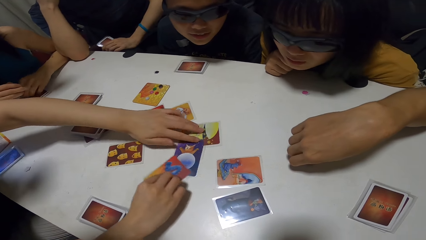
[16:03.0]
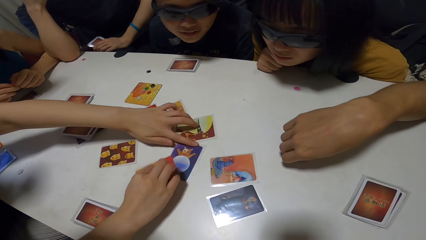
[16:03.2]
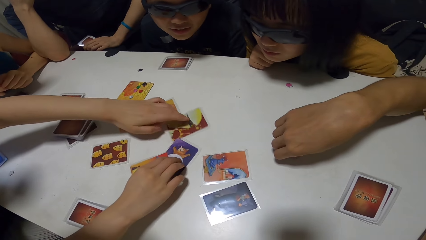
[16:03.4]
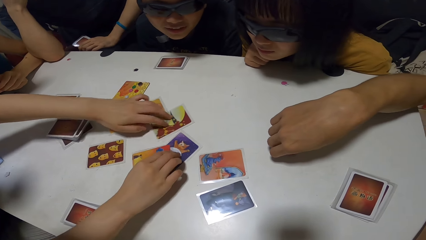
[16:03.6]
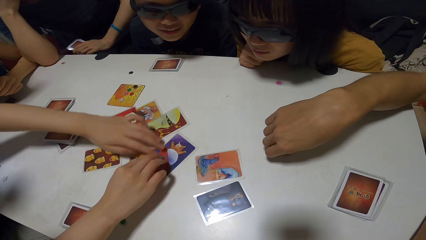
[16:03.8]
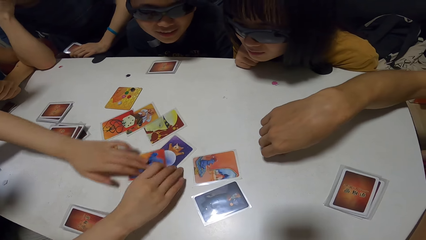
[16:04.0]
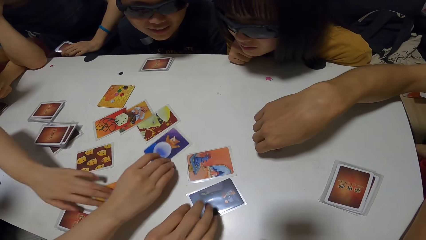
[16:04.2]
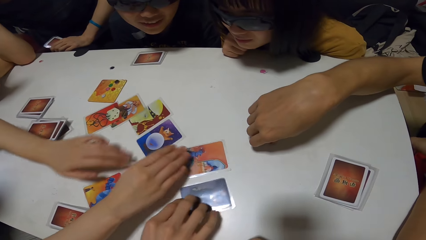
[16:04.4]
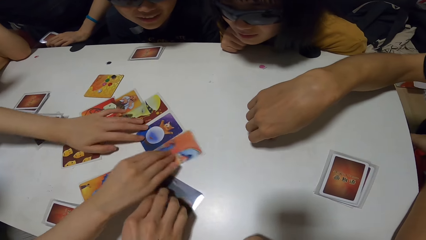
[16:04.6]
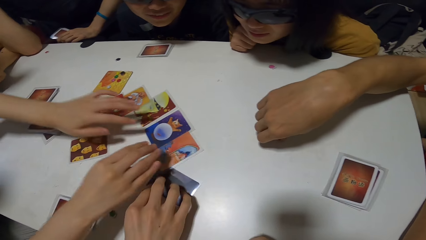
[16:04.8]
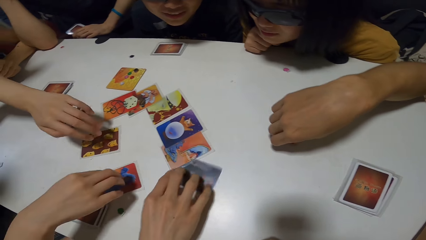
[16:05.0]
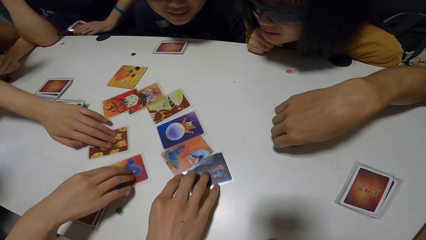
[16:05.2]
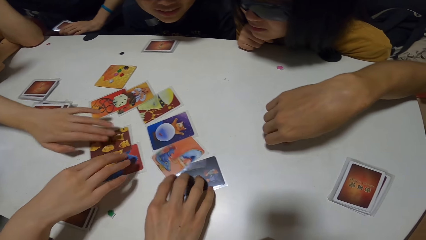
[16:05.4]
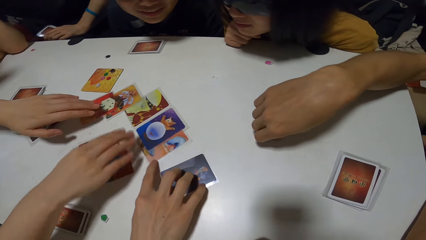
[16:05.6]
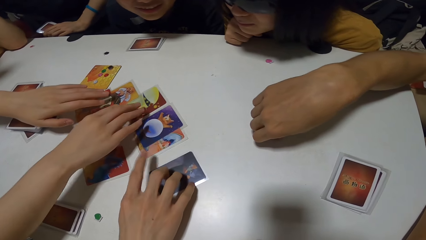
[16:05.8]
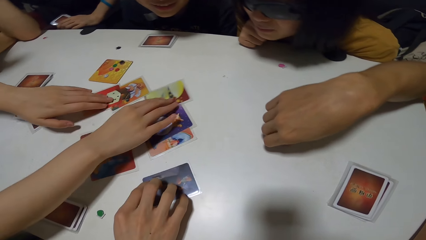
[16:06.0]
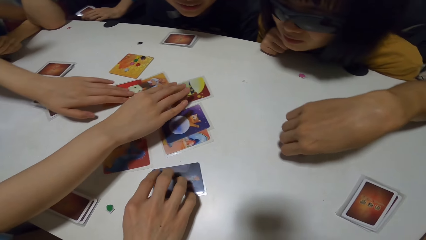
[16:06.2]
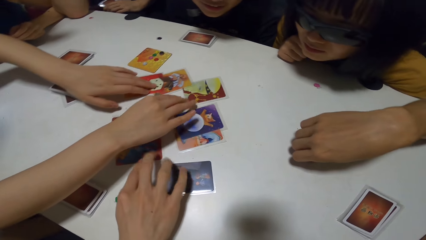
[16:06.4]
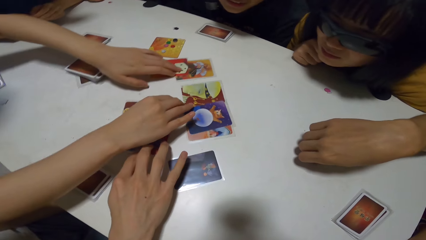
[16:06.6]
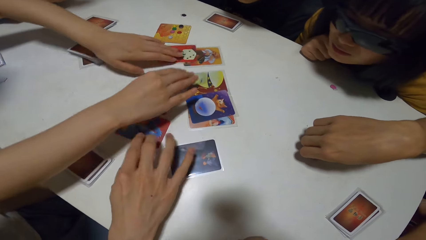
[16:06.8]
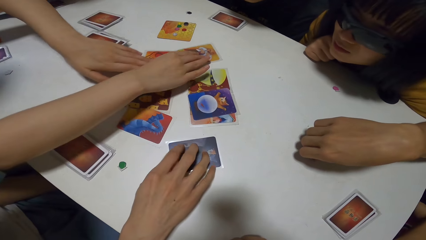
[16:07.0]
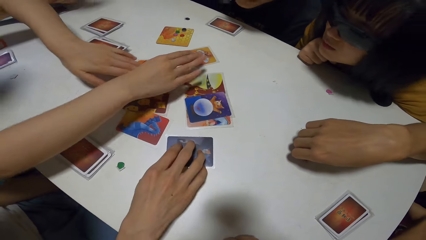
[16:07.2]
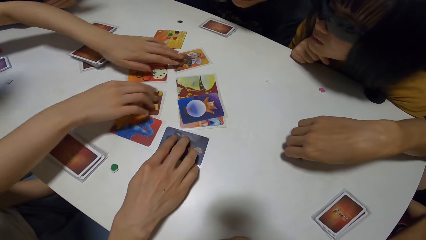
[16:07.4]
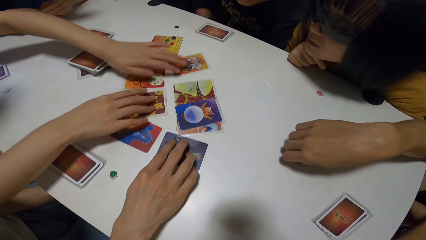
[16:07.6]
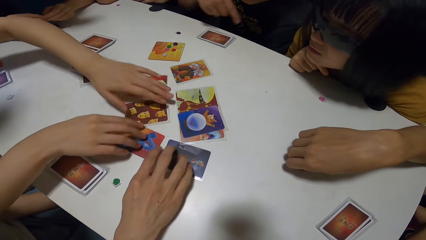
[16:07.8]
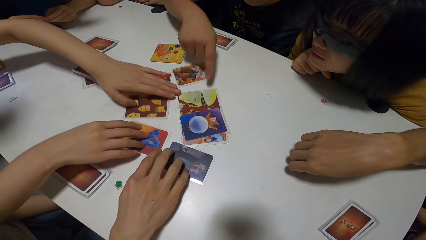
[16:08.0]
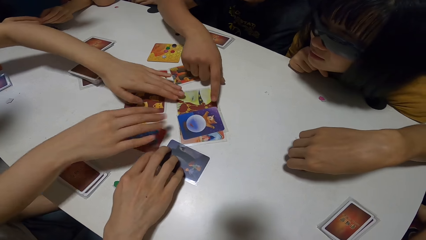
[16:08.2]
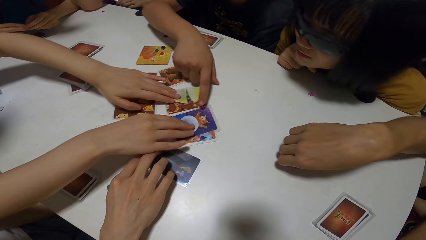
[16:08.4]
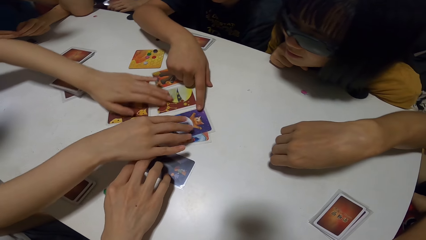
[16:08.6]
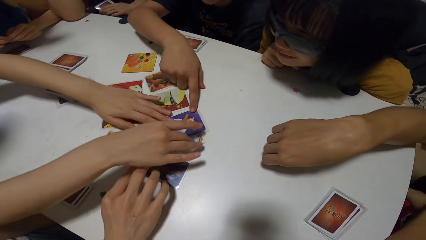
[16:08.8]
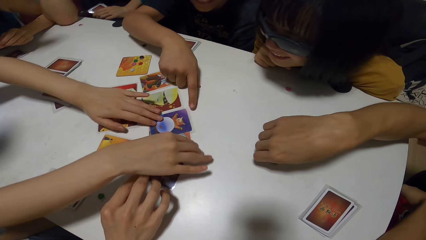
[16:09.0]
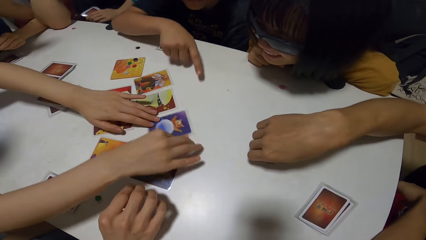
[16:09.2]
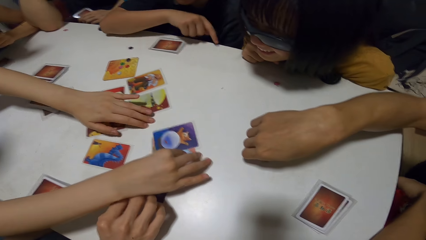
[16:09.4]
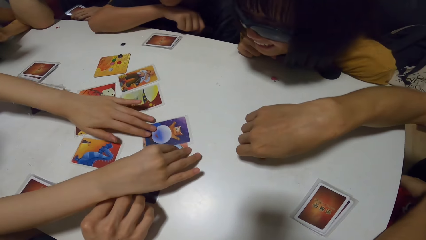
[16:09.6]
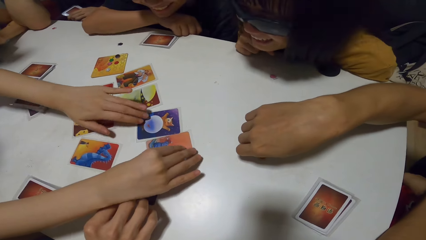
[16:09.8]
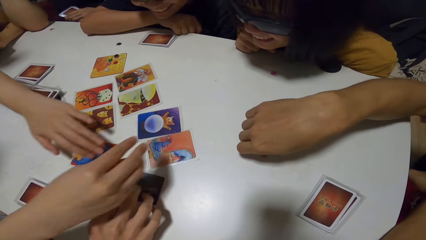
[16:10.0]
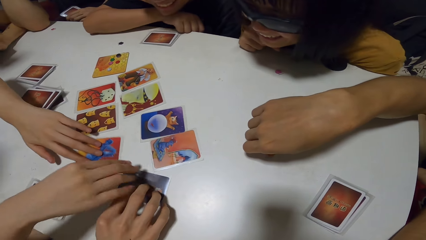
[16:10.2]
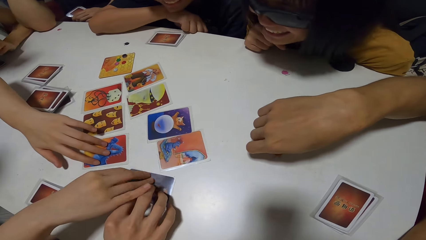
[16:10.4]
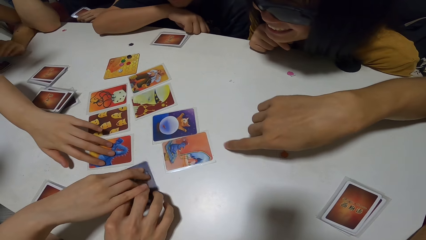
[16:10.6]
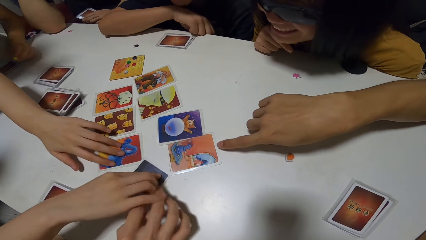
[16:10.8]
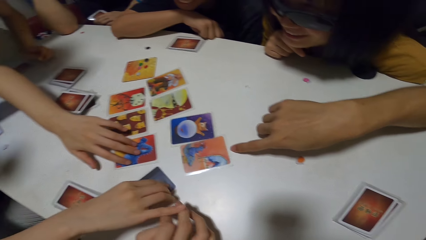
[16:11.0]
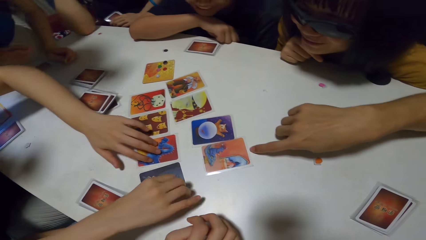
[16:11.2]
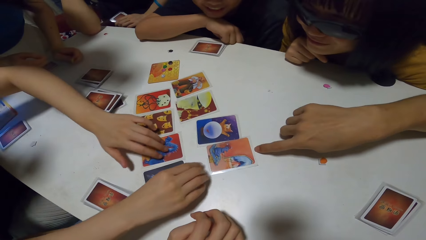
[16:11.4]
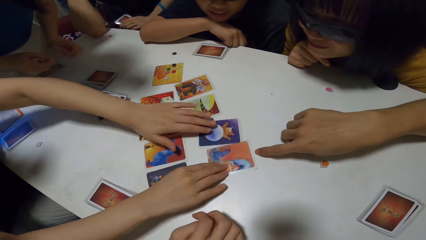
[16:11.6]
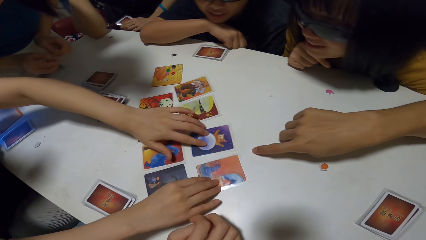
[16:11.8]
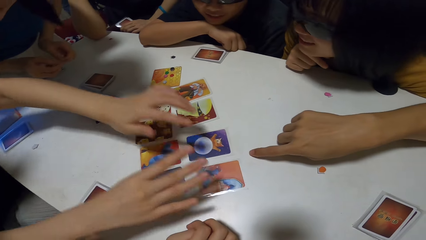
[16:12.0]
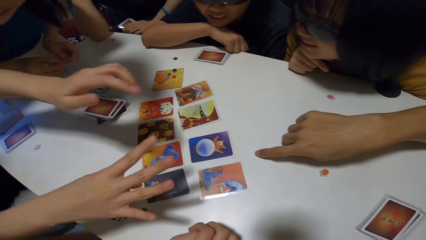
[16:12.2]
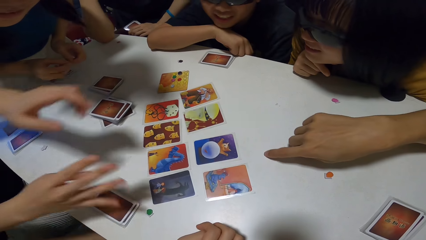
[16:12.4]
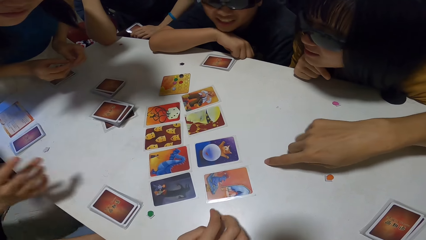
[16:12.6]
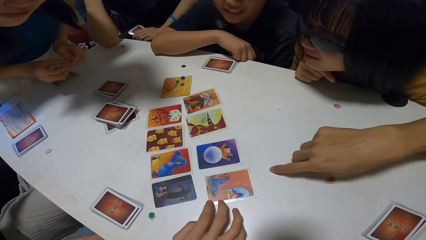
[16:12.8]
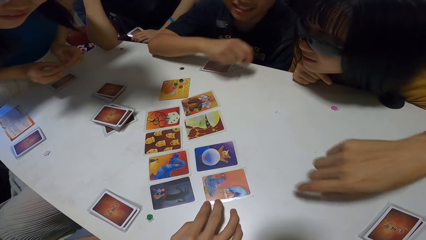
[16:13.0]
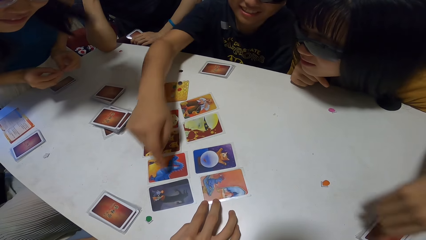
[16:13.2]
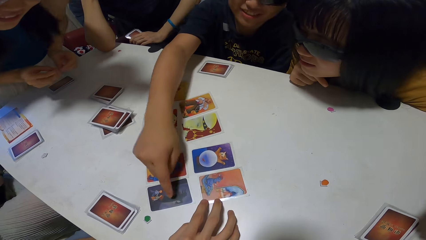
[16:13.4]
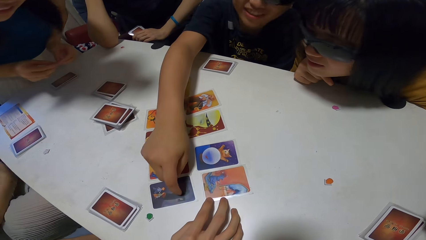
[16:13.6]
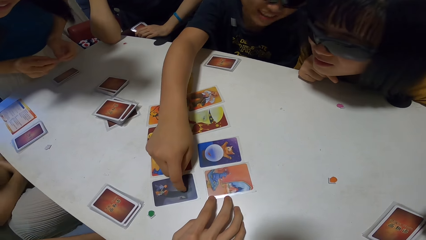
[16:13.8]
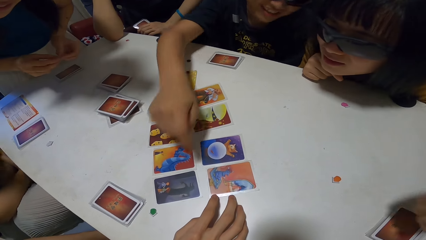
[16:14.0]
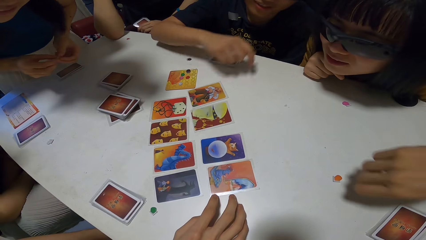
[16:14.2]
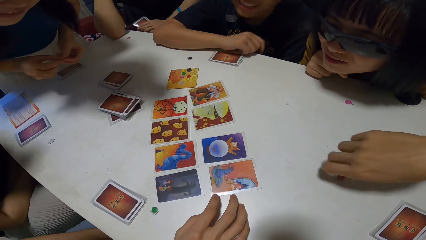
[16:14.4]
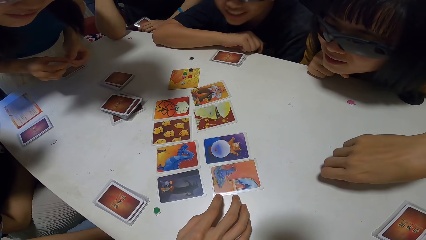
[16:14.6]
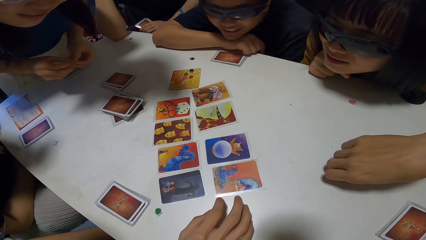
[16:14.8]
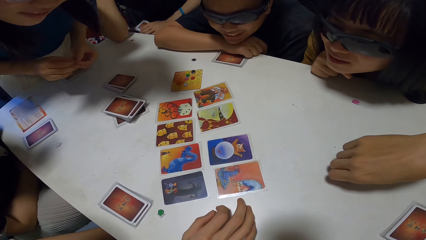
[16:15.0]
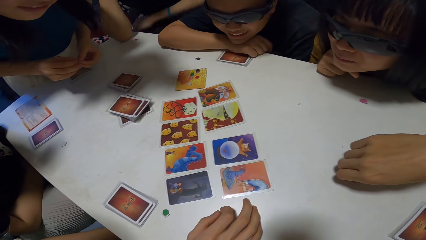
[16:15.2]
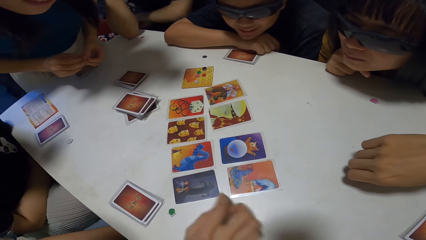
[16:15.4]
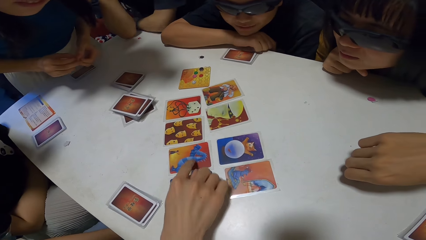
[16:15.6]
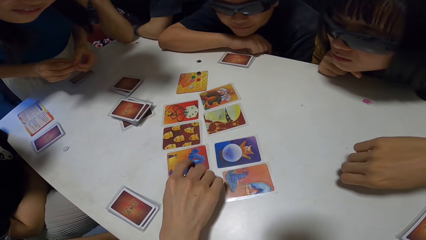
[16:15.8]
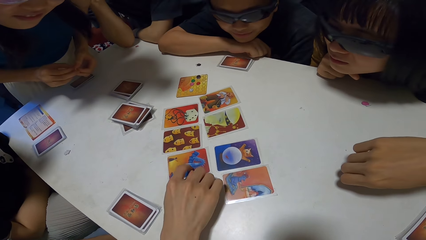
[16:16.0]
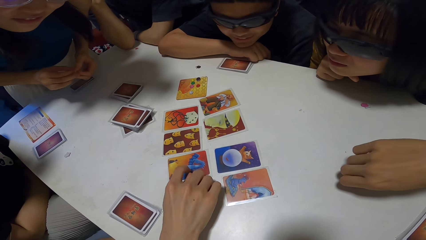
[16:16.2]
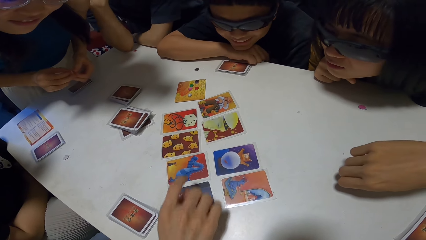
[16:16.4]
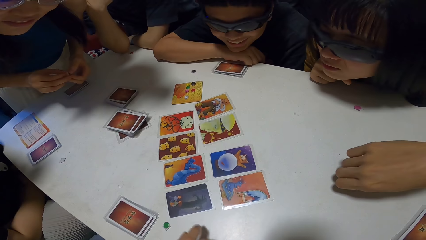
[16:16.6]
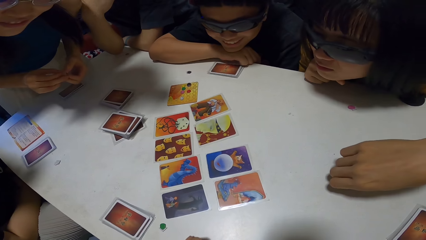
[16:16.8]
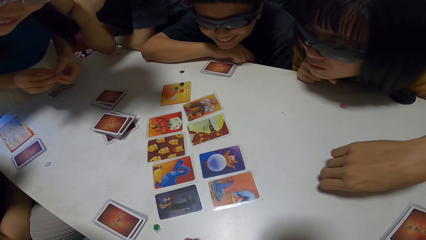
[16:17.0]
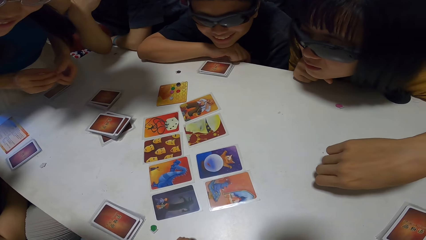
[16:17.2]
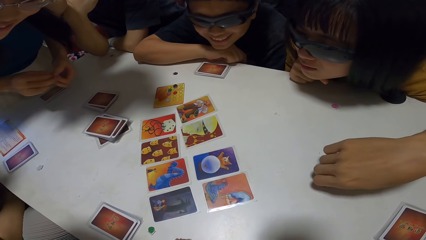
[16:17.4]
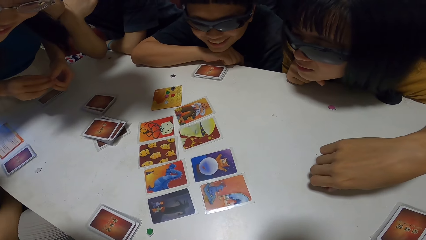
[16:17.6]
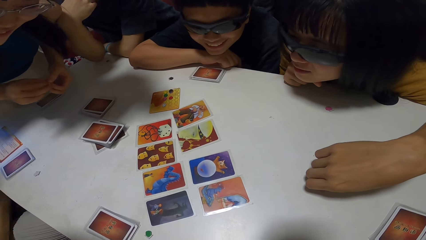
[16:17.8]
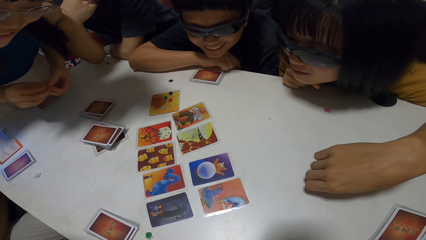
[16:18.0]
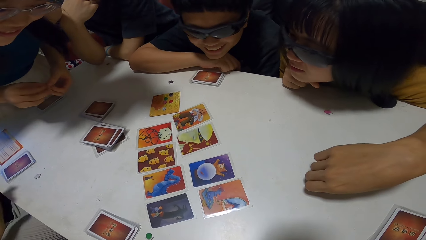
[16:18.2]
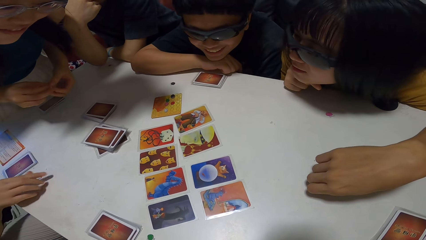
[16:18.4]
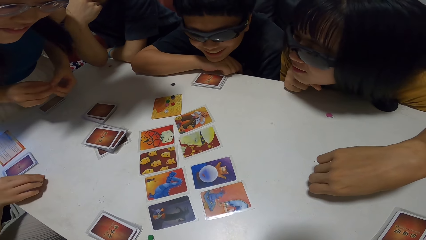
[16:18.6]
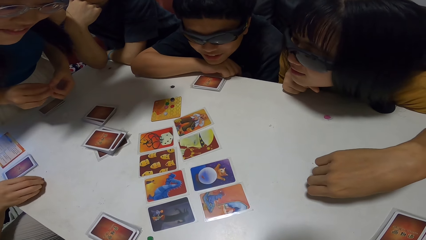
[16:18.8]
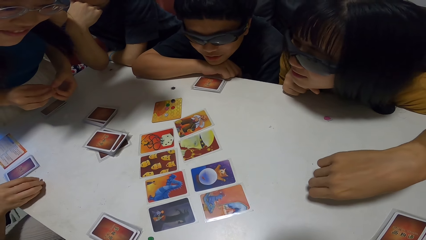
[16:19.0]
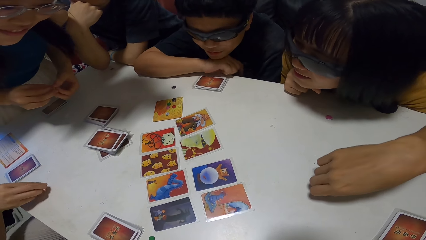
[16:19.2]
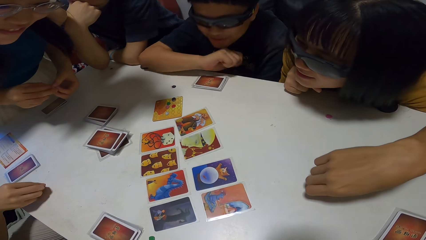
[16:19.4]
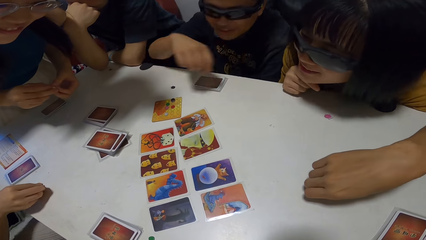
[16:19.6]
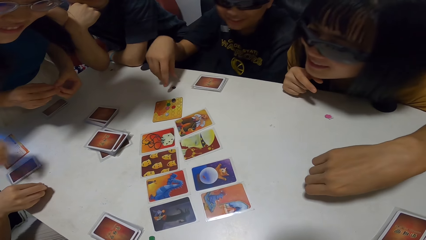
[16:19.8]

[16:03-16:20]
A man moves some cards on the table with his right hand. Another man touches a card on the table with his right hand. The first man touches a card on the table with his right hand. The other man touches a card on the table with his right hand. He points on a card. The first man touches a card on the table with his right hand. A woman picks a button from the table with her right hand.
